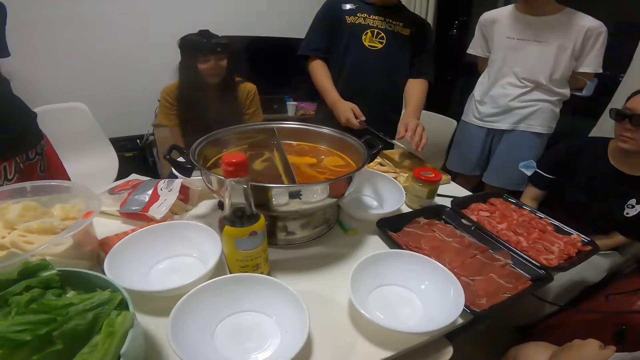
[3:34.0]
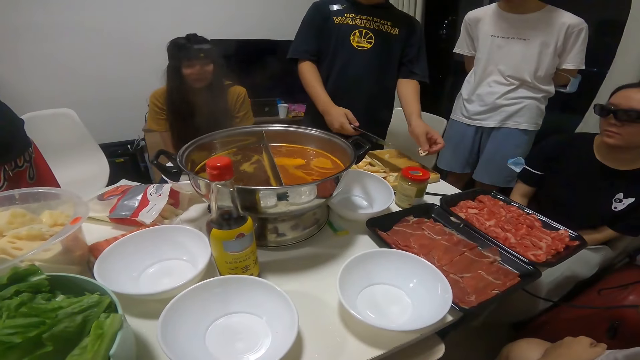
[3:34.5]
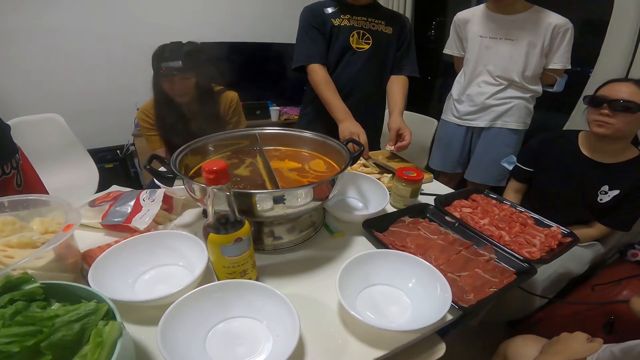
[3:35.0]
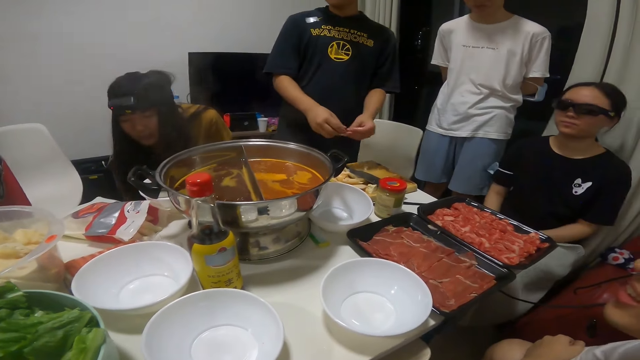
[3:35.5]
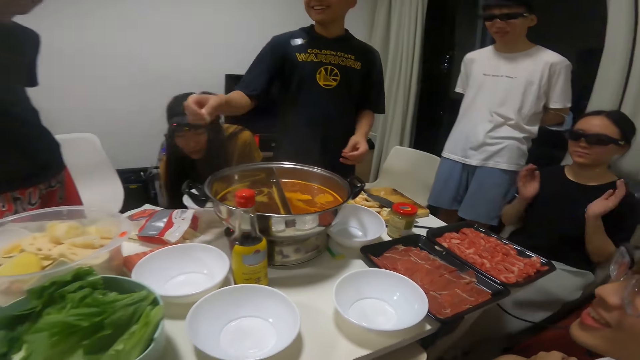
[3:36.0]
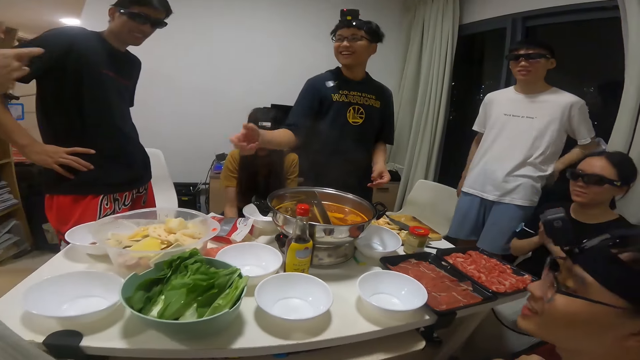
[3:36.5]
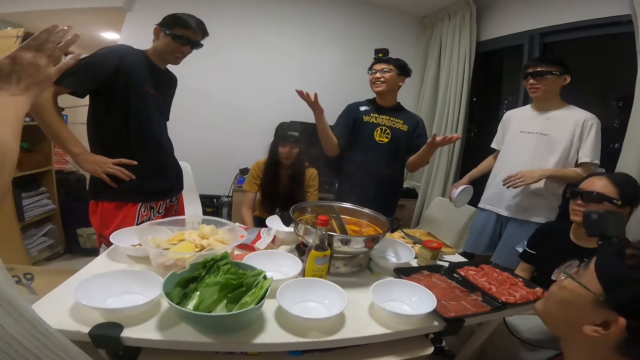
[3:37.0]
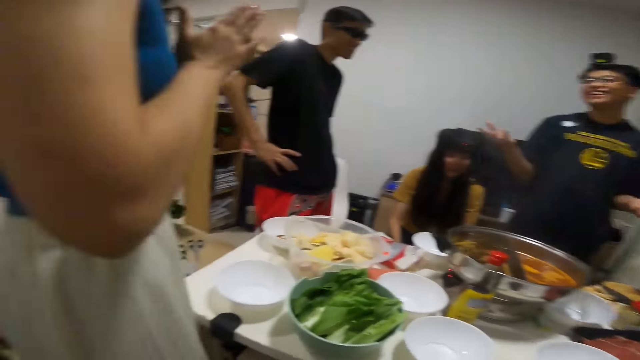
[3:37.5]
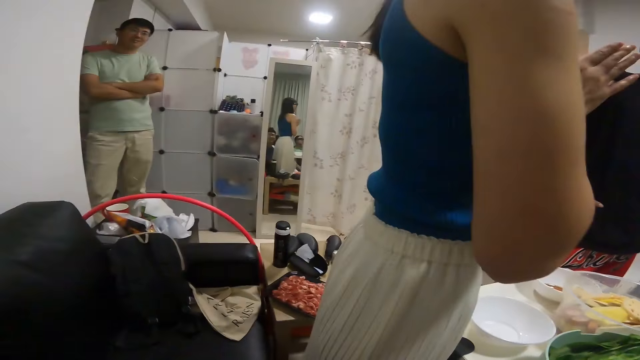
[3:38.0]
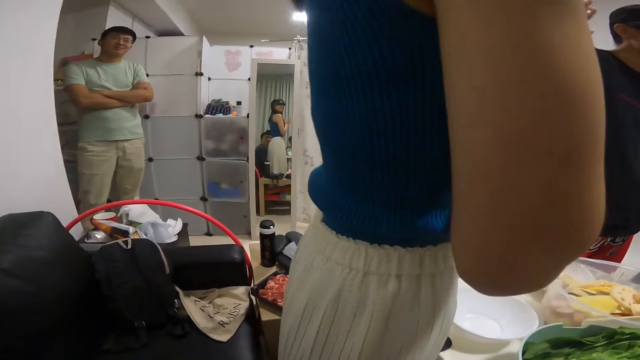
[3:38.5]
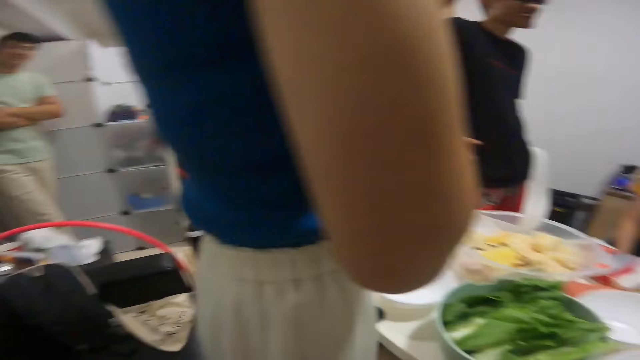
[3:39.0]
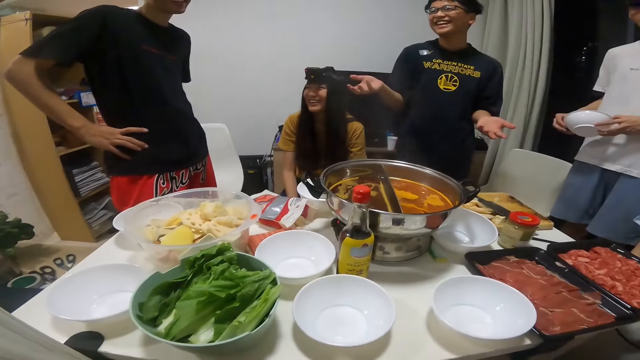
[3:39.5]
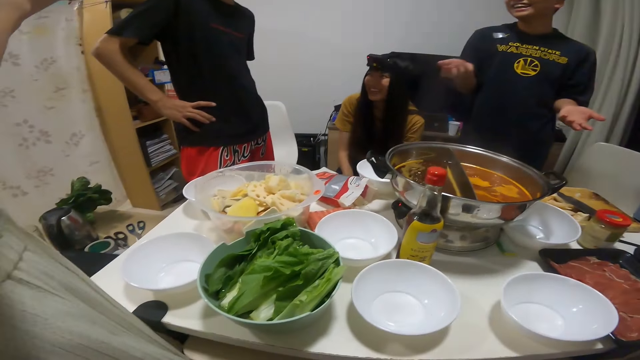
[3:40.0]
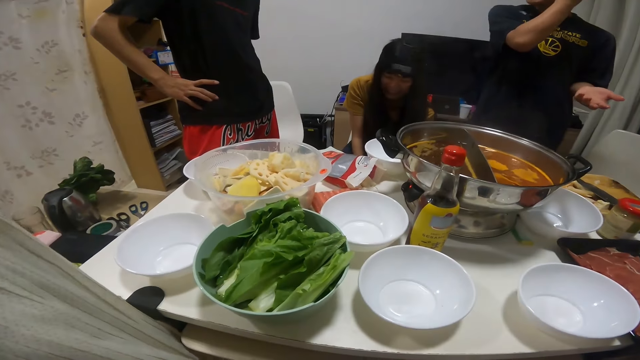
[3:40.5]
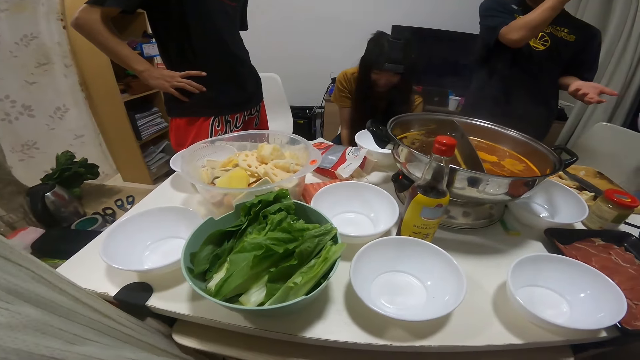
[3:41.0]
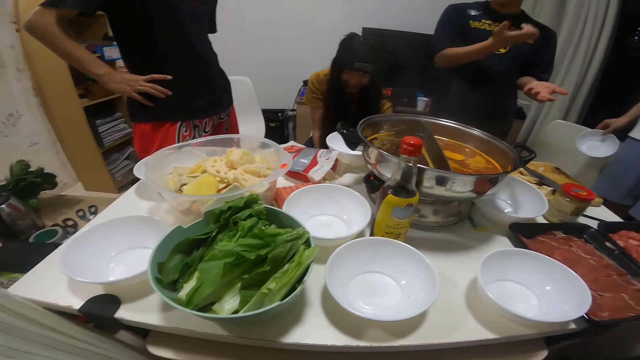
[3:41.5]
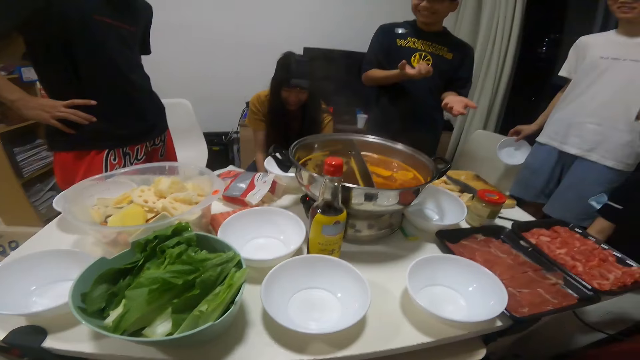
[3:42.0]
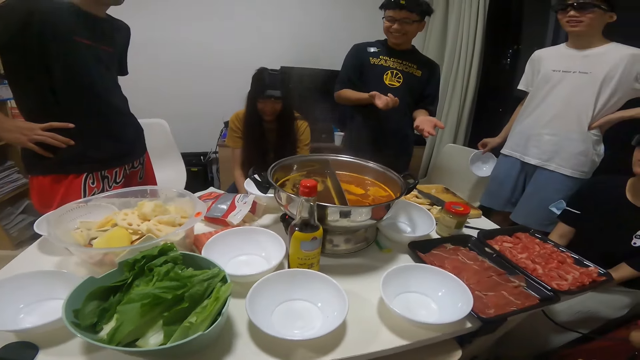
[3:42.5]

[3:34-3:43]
The man takes a fried lotus from the knife with his right hand. He drops the fried lotus in the bowl of food. He interacts with several people.

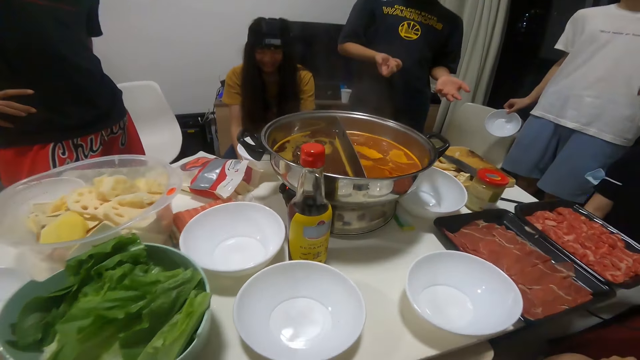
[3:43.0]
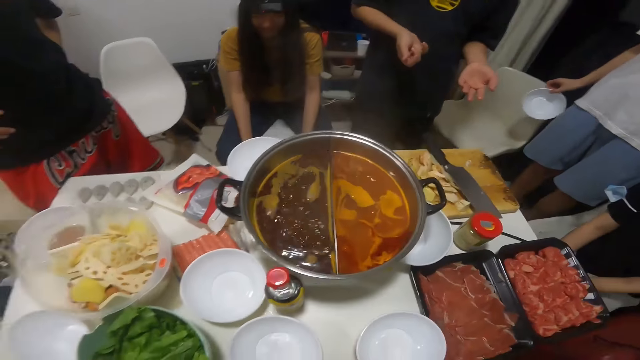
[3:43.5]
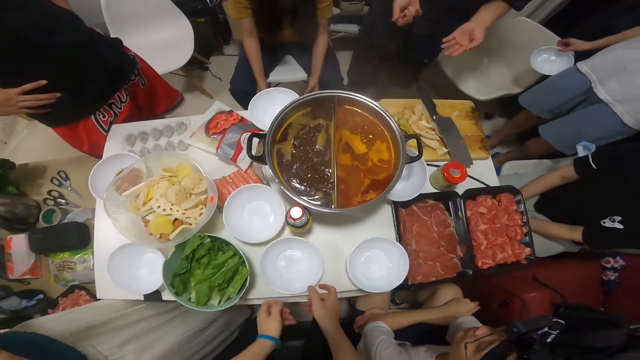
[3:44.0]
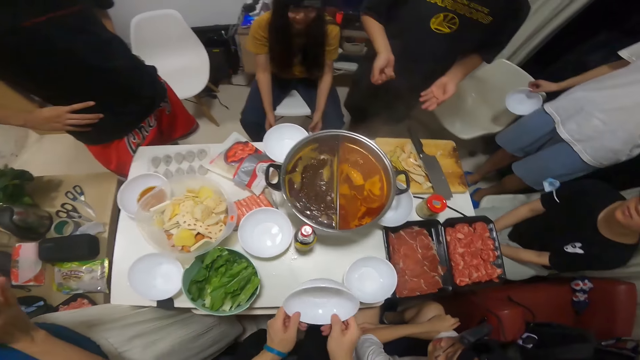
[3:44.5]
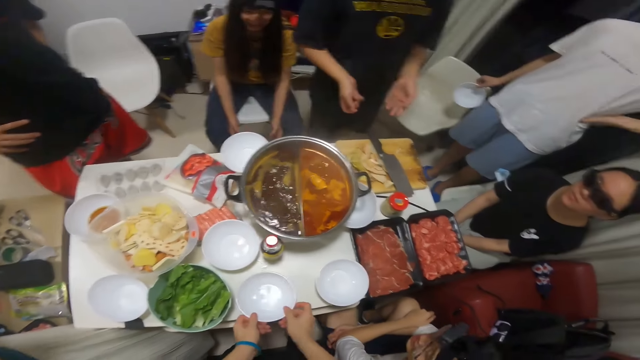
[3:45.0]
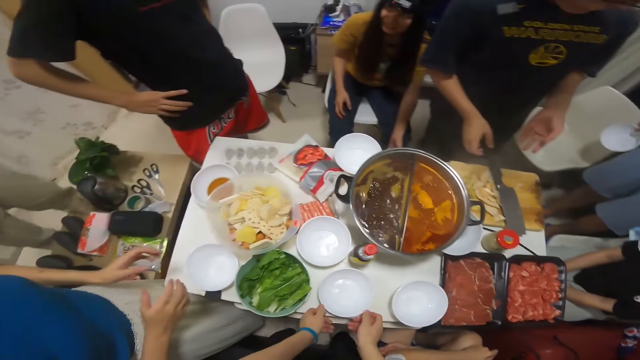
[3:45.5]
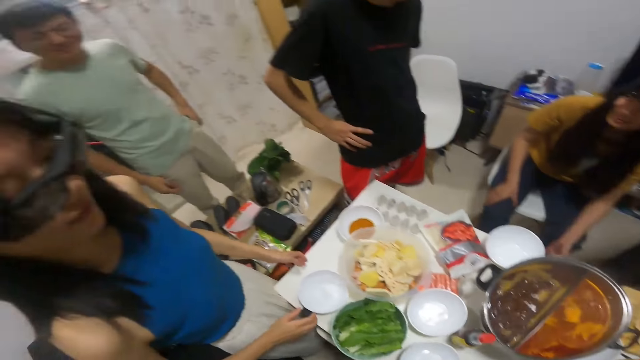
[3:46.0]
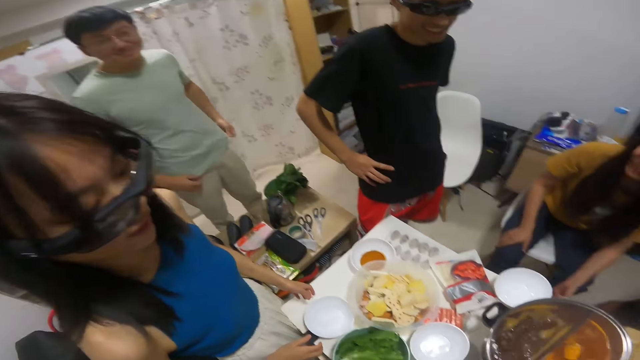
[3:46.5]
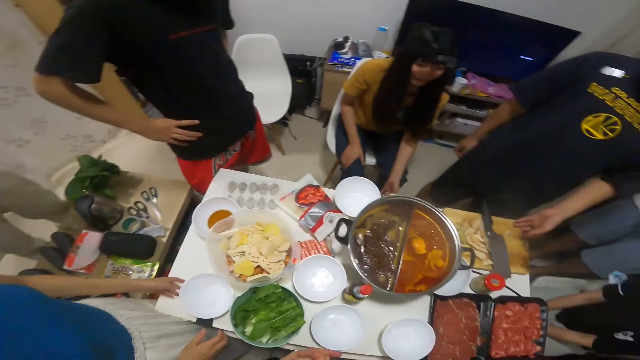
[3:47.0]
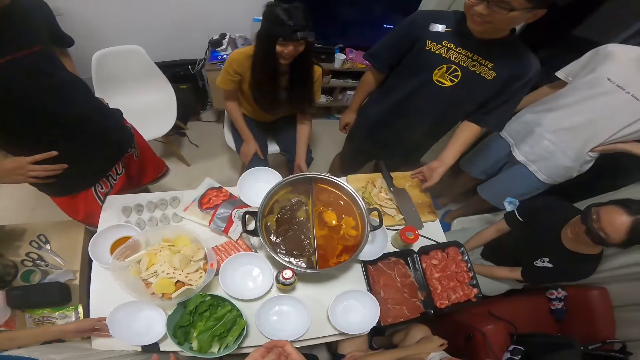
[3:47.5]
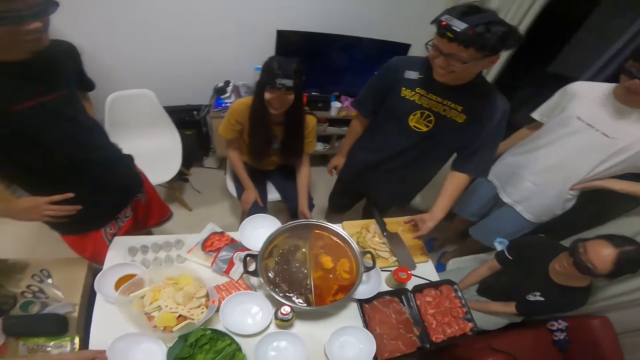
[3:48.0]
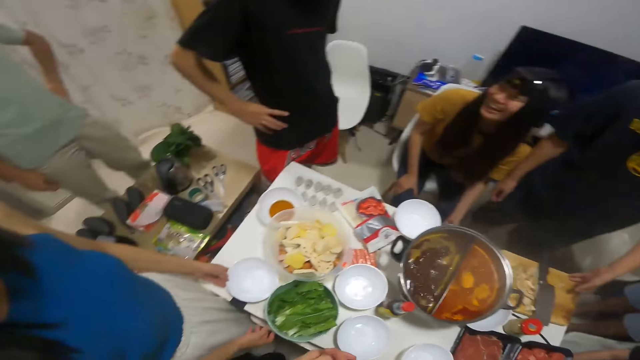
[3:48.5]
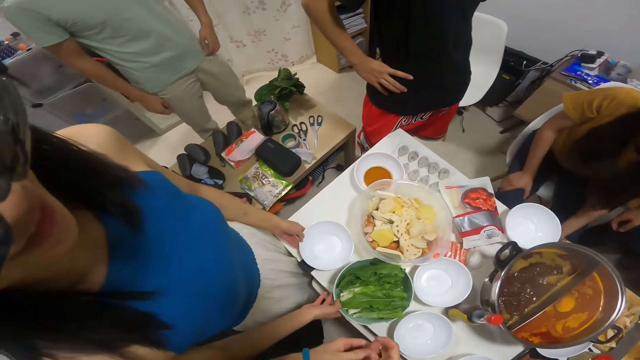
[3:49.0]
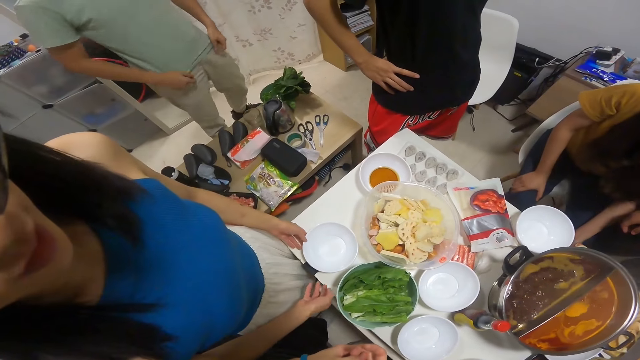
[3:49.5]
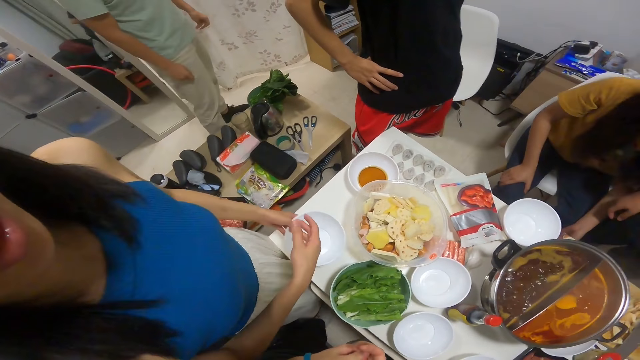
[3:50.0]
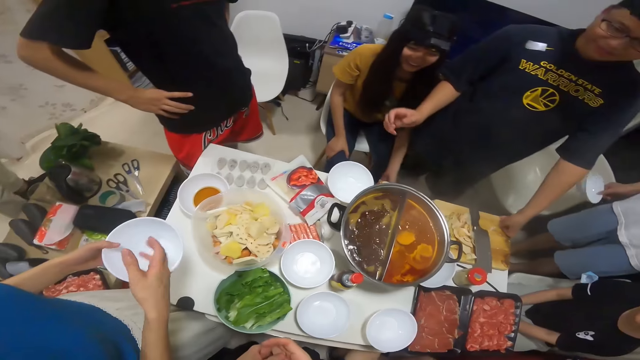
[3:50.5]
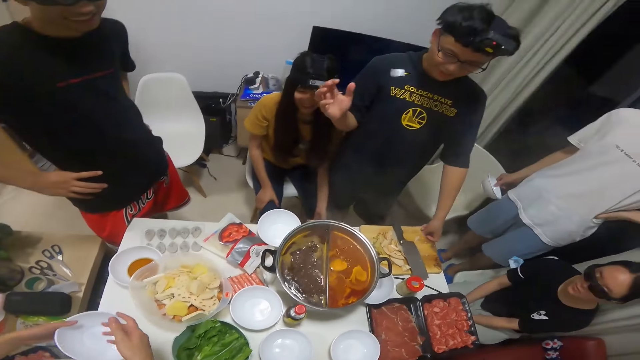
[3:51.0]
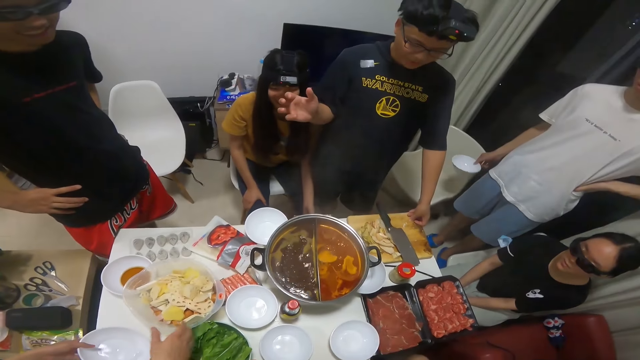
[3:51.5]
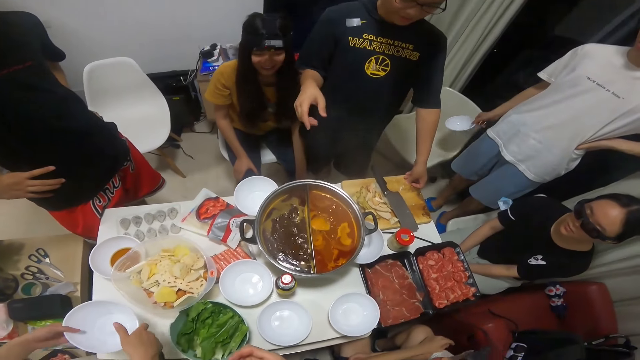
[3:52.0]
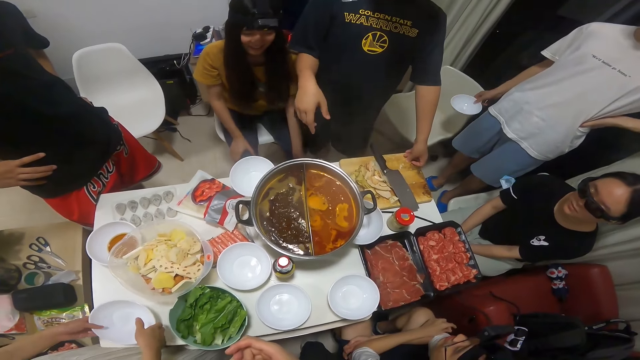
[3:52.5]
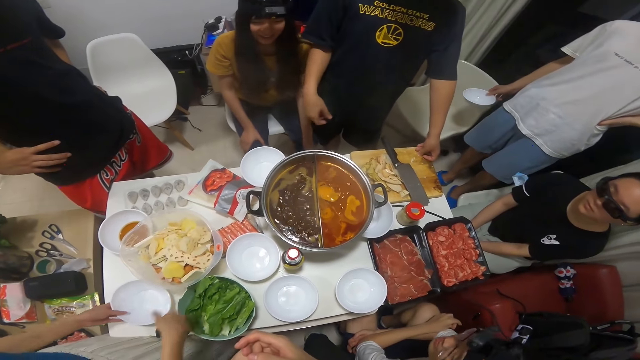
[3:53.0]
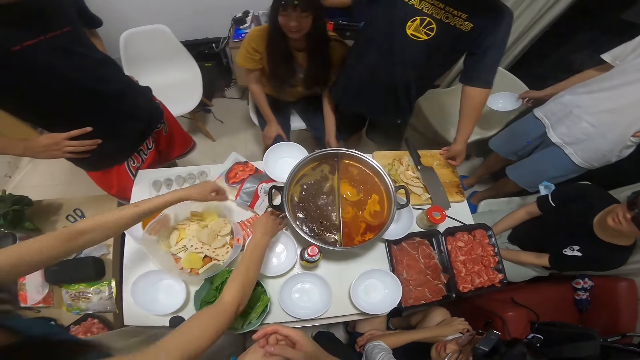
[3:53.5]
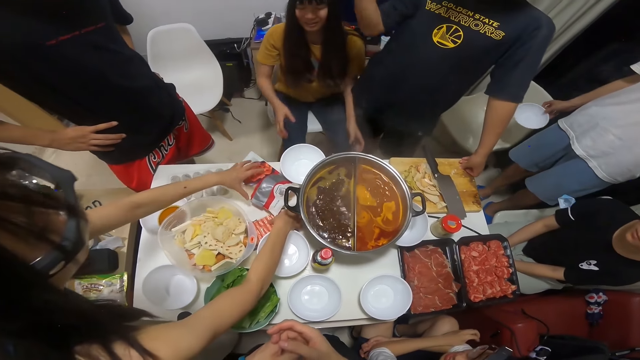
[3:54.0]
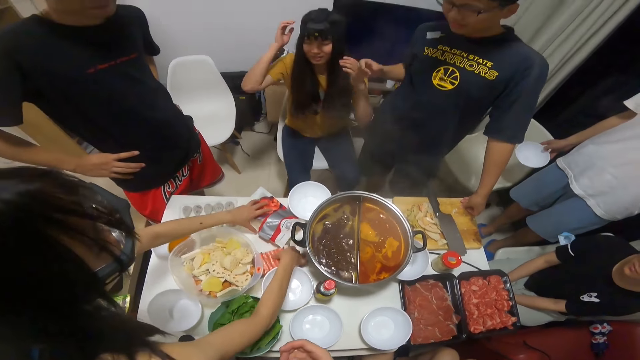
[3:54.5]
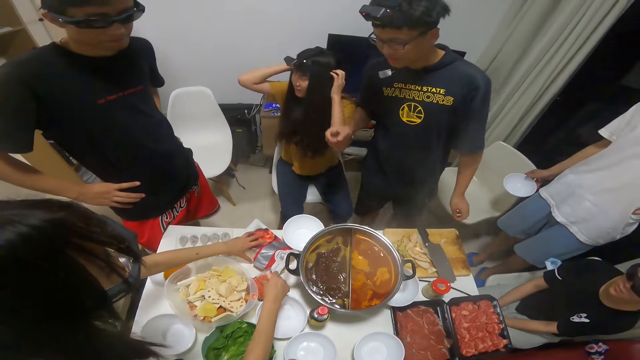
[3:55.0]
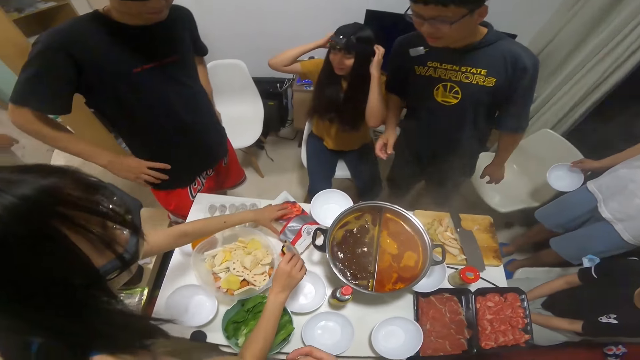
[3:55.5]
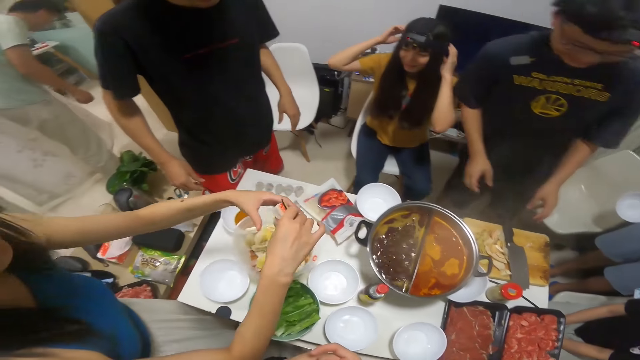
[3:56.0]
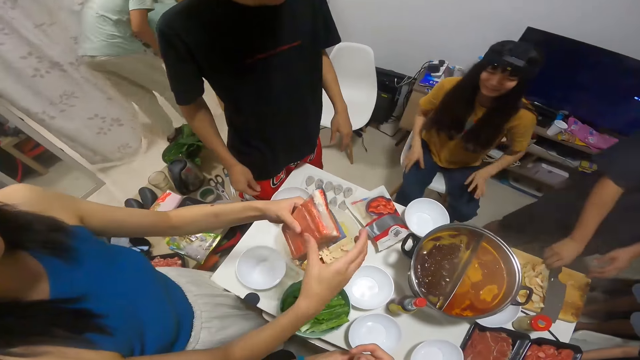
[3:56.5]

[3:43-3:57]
The camera wearer touches a bowl. They interact with several people. They take the bowl from the table with both hands. They drop the bowl on the table. The woman takes a bowl from the table with her left hand. She takes a pack of sausage from the table.
